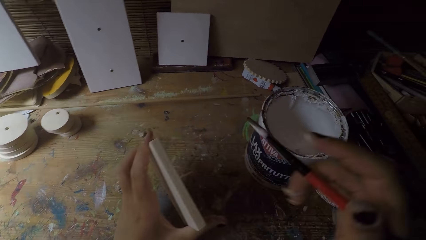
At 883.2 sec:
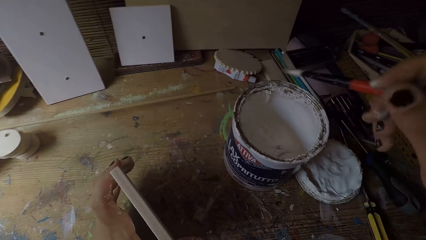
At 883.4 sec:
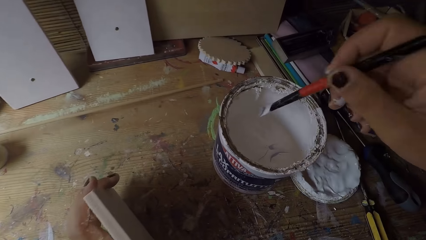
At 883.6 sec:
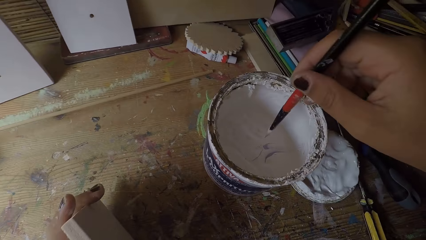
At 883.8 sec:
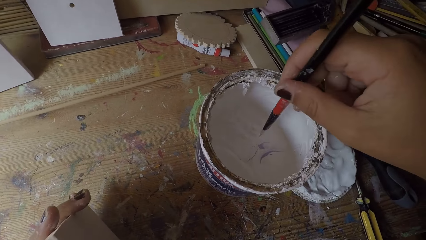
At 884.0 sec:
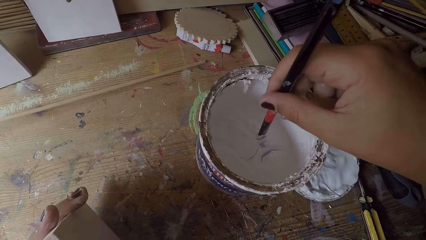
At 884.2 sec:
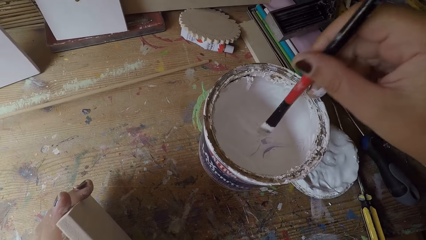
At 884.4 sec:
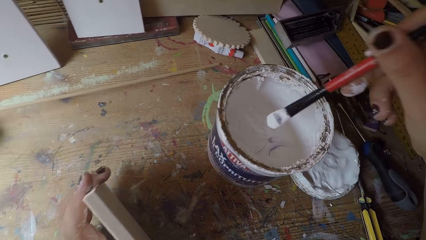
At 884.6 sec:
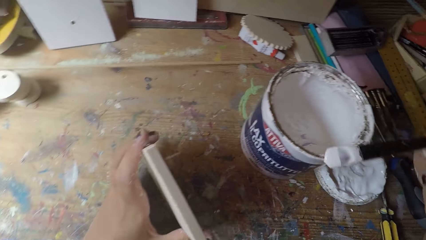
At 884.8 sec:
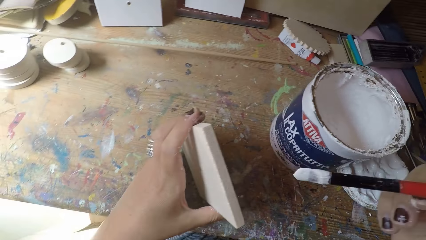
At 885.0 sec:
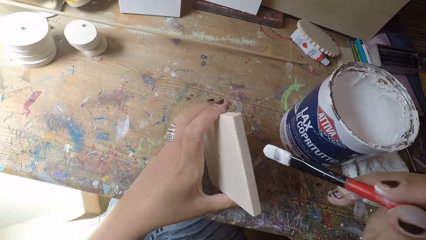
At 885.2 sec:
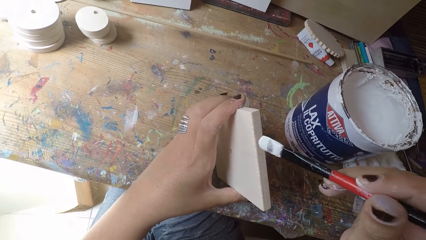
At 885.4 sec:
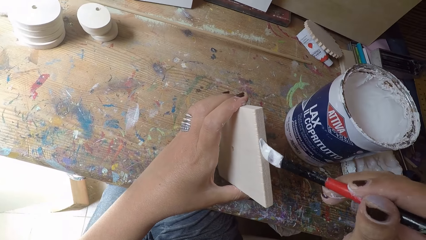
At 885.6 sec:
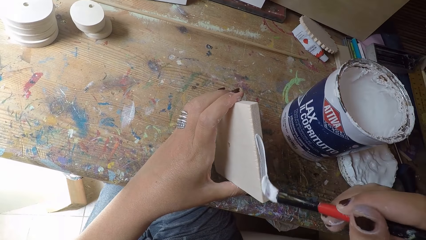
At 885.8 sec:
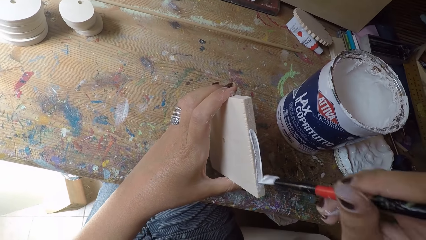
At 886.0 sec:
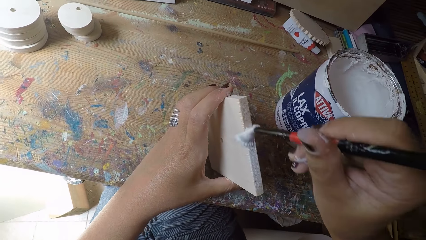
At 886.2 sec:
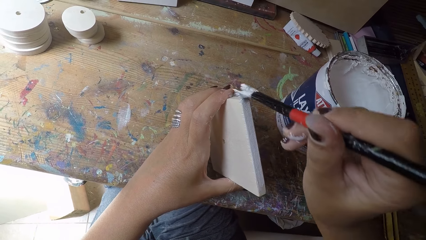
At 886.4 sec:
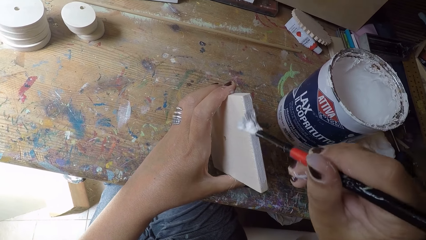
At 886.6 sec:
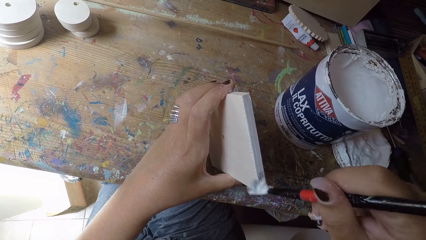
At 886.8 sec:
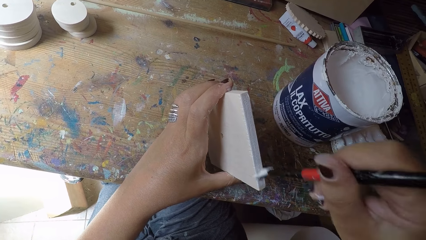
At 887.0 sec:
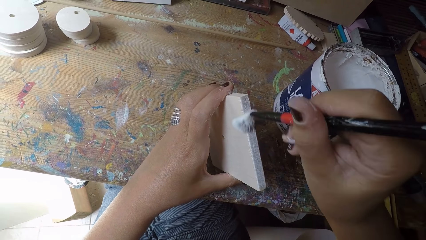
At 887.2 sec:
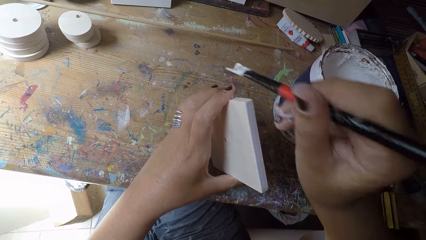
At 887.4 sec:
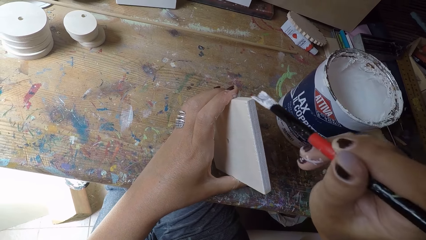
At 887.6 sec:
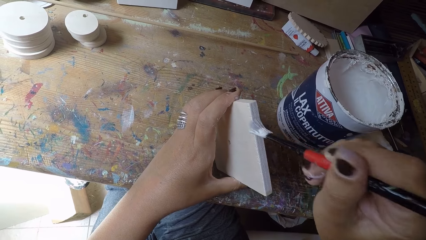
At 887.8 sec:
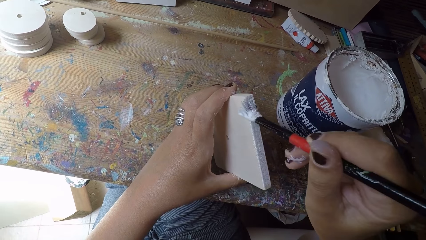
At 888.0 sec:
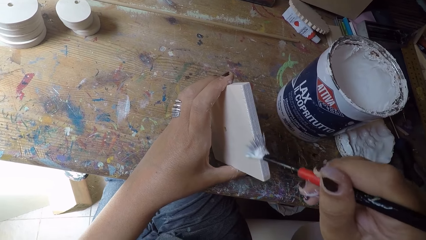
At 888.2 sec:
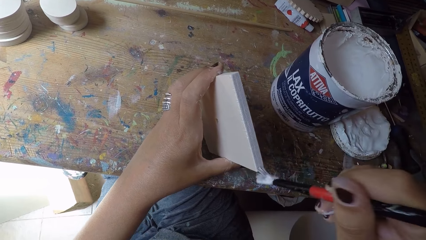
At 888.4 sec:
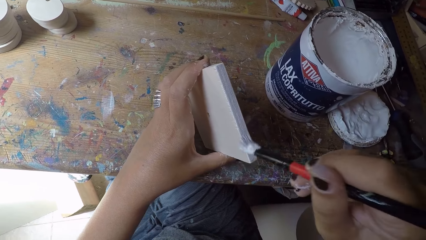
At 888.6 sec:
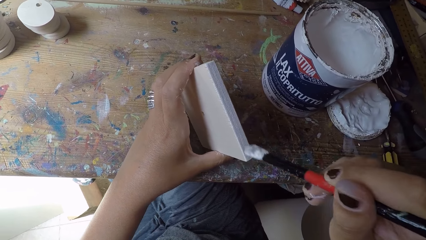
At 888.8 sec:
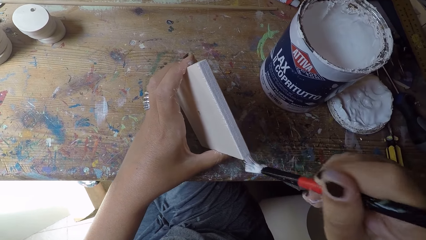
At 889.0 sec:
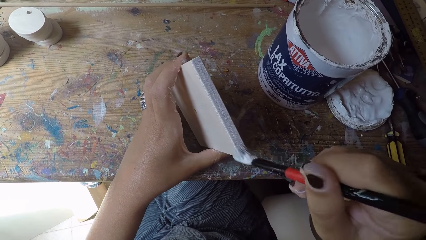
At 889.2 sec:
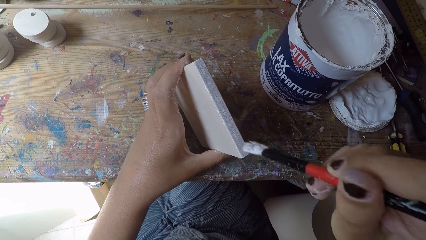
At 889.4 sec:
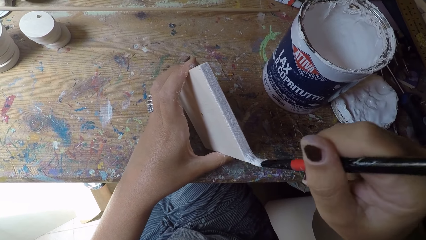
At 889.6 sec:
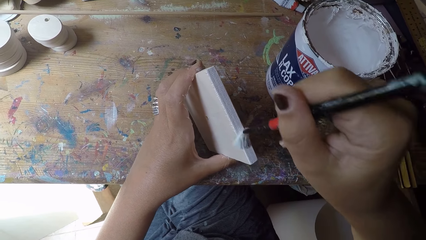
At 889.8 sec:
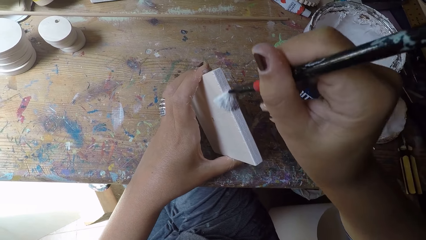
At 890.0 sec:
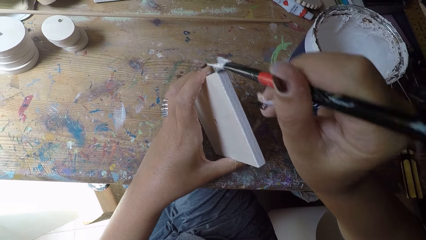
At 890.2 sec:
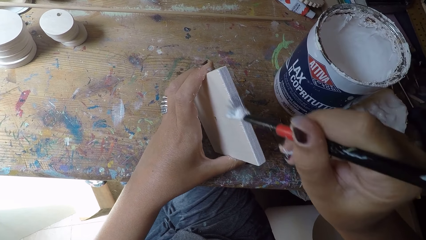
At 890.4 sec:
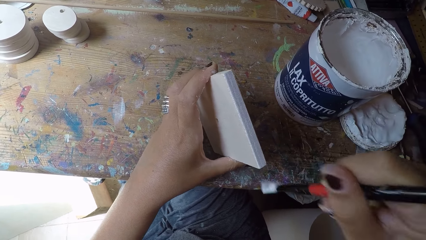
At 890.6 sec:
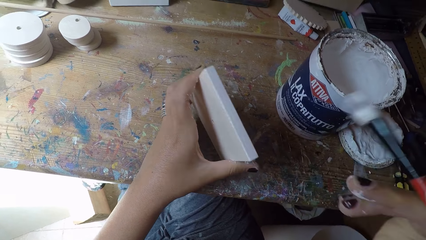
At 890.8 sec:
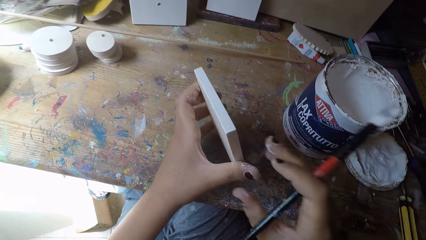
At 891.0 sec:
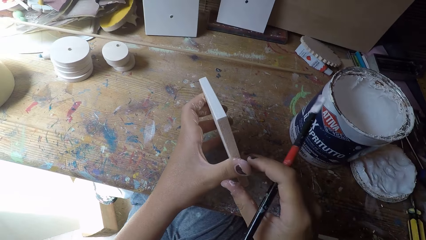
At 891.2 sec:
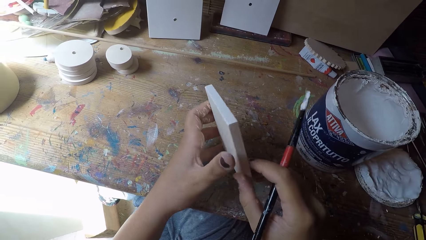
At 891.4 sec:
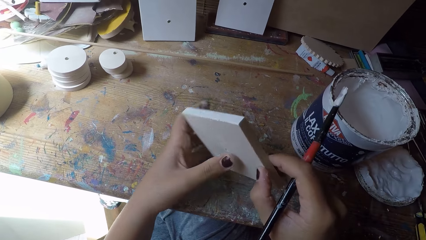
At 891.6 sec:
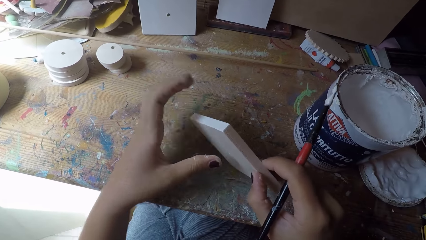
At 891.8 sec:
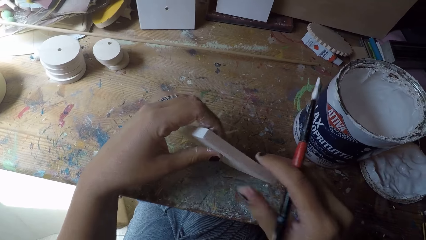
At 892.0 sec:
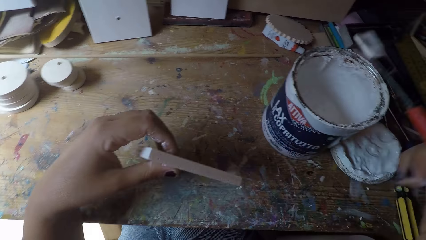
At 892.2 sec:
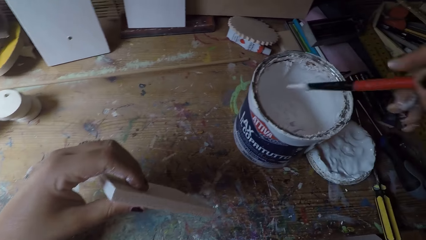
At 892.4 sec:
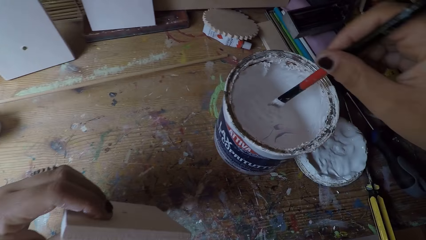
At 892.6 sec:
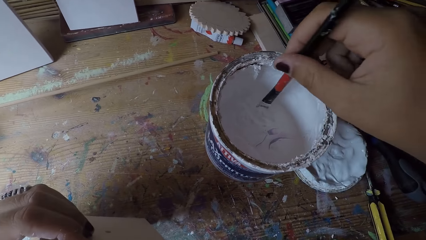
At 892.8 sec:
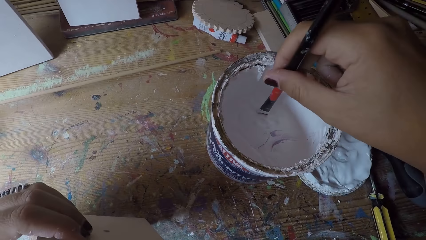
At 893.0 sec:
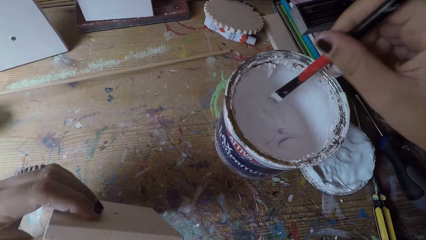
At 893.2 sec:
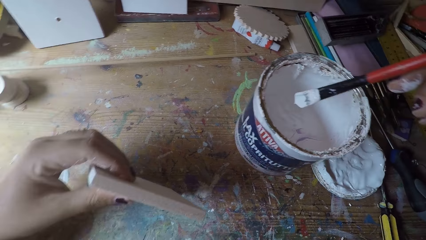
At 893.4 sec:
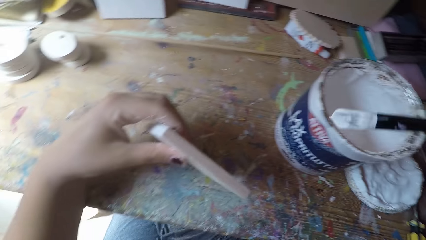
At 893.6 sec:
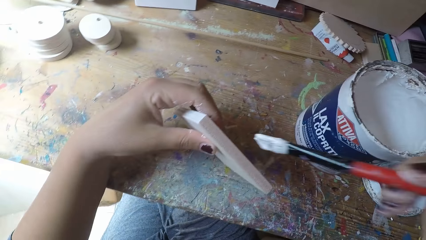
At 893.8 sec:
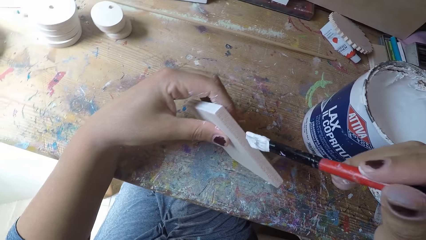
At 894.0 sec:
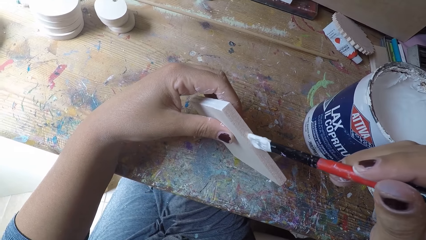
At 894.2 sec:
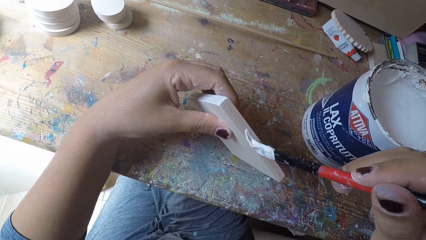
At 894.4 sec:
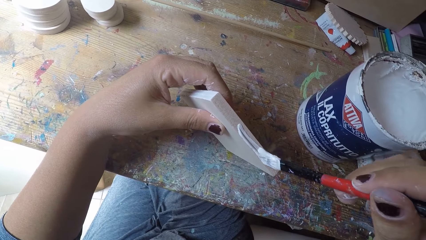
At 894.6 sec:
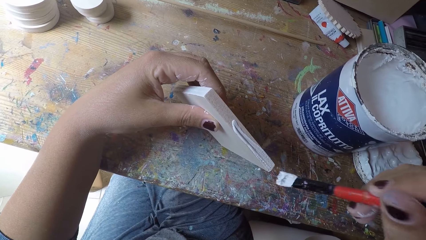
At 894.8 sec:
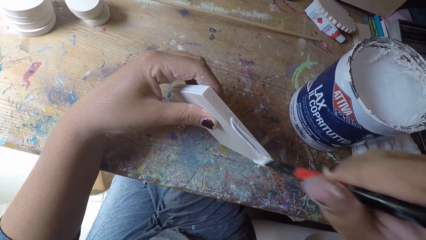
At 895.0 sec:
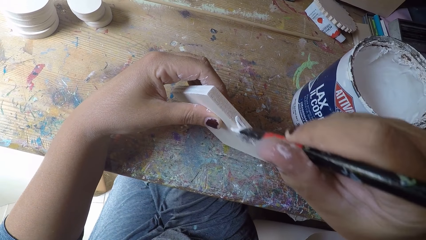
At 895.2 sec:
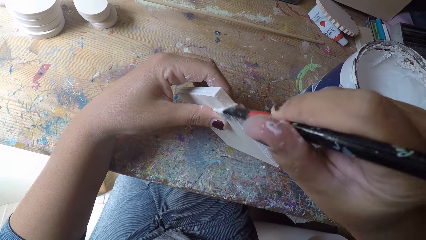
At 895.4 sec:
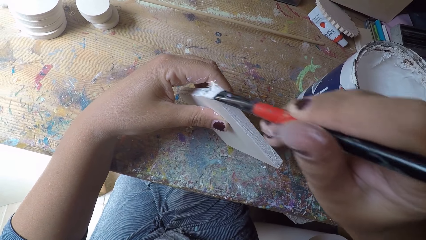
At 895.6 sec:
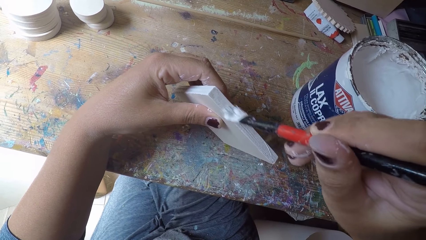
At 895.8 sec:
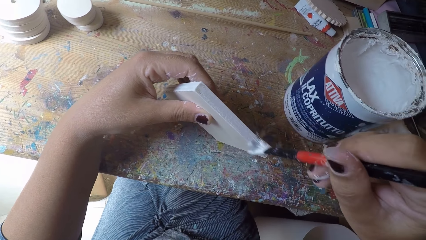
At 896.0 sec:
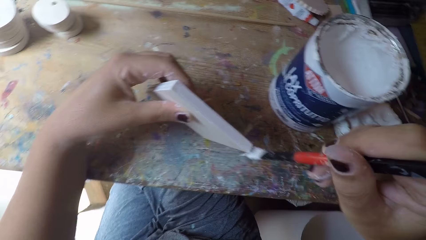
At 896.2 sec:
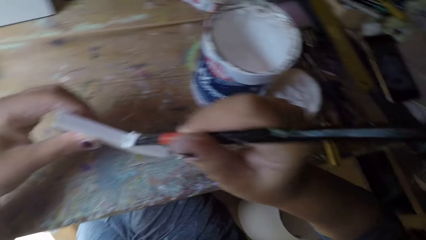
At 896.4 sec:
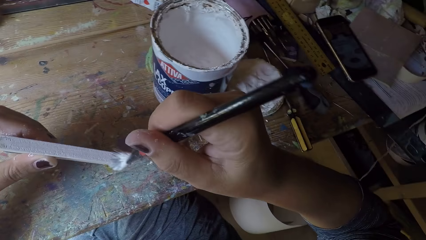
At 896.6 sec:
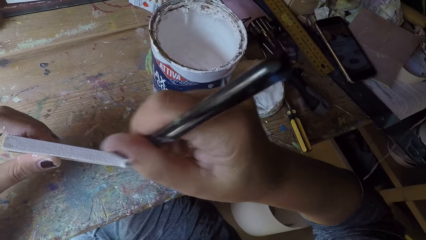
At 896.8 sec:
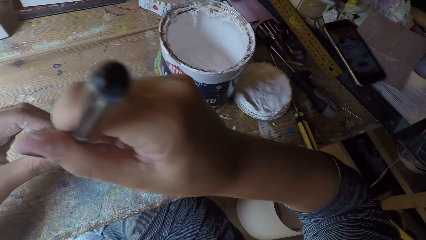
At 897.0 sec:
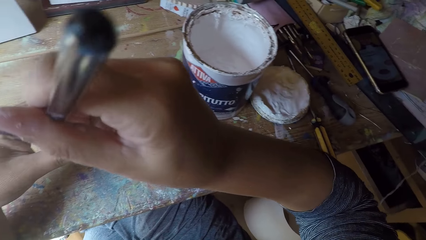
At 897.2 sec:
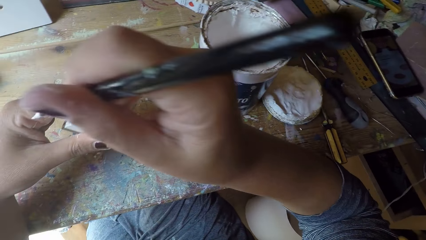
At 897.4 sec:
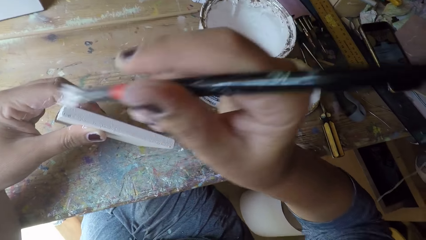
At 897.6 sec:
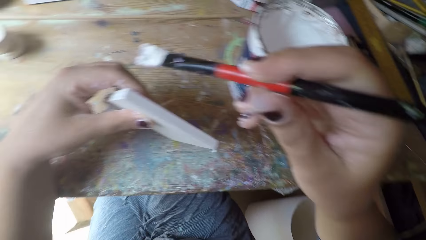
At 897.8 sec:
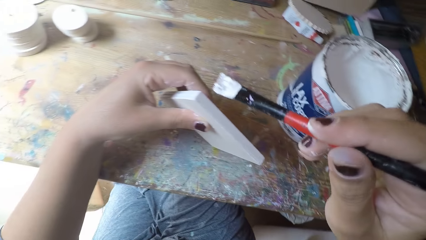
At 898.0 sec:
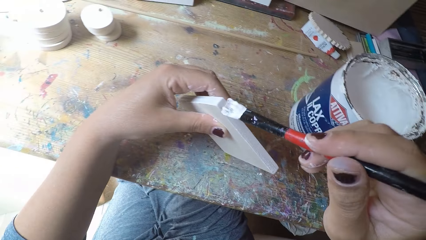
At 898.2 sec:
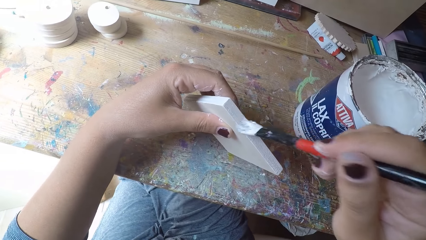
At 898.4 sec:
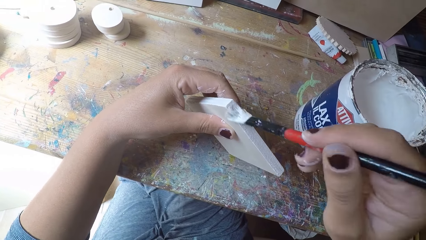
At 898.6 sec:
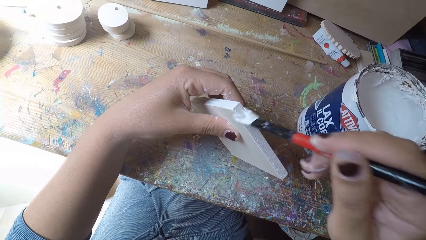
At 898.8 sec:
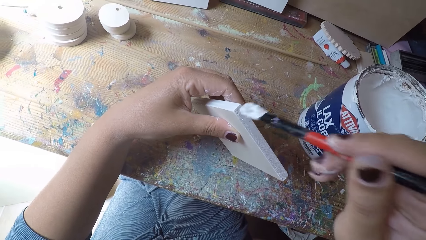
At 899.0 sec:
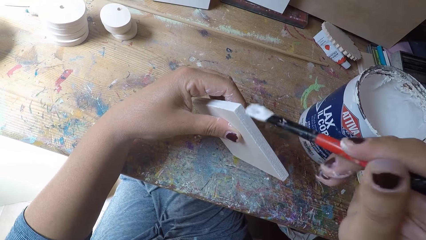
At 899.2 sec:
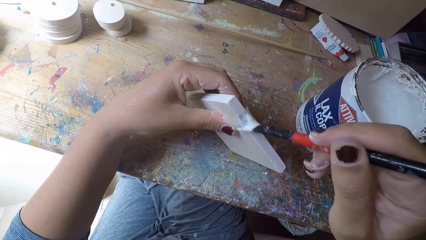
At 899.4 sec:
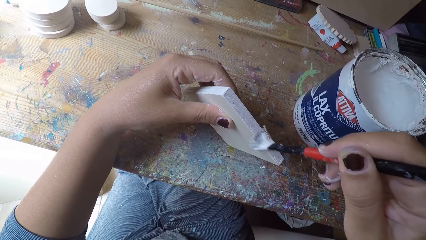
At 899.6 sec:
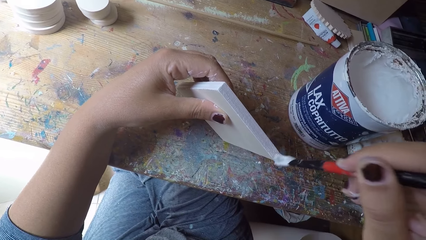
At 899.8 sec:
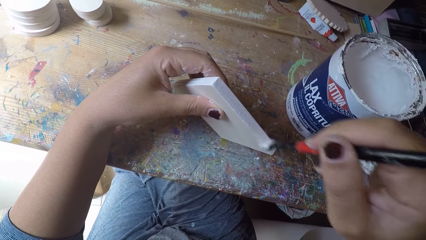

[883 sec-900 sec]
The camera wearer holds the wooden plank or cardboard with his left hand. He dips the paintbrush in his right hand into the paint can. He paints the wooden plank with the paintbrush in his right hand. He holds the wooden plank with his right hand. He adjusts the cardboard. He passes the wooden plank from his right hand to his left hand. He dips the paintbrush in his right hand into the paint can. He paints the wooden plank with the paintbrush in his right hand.
